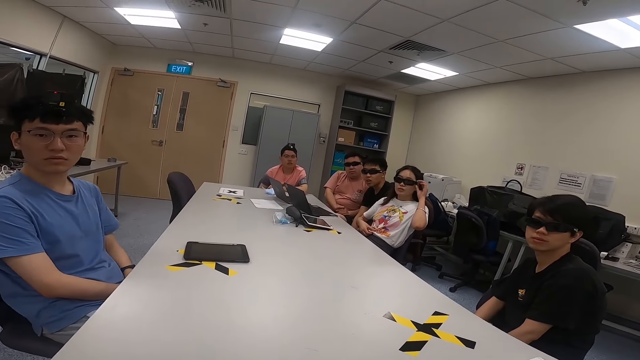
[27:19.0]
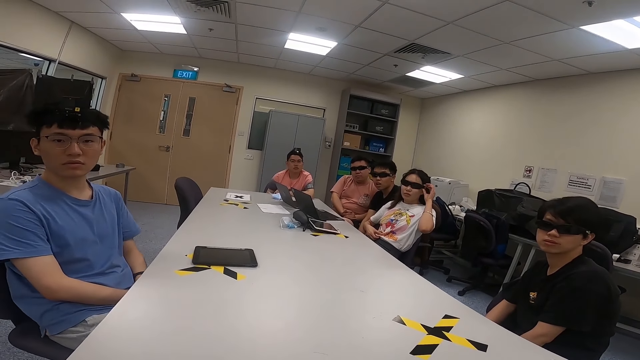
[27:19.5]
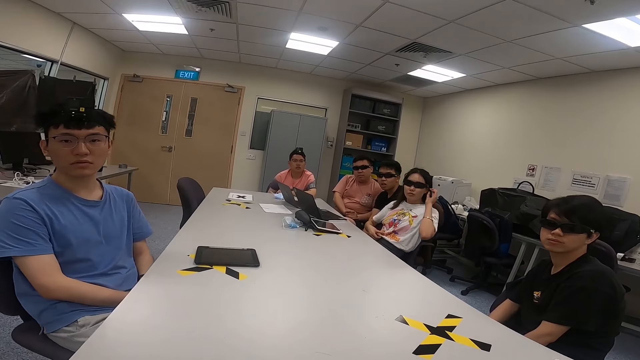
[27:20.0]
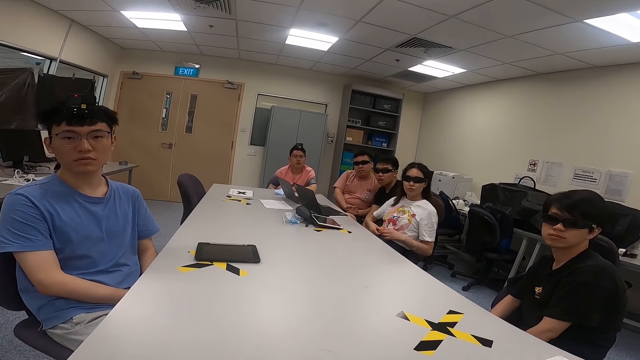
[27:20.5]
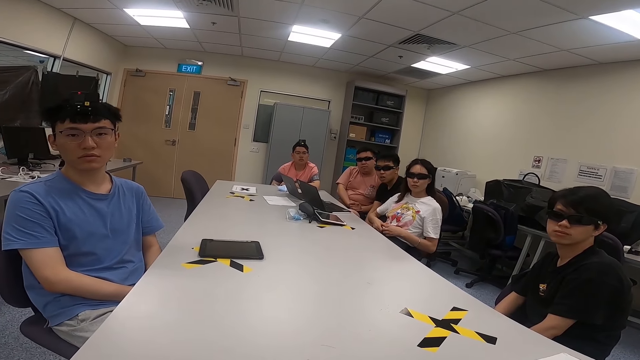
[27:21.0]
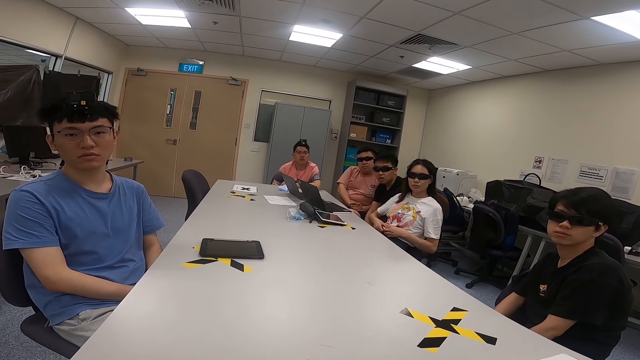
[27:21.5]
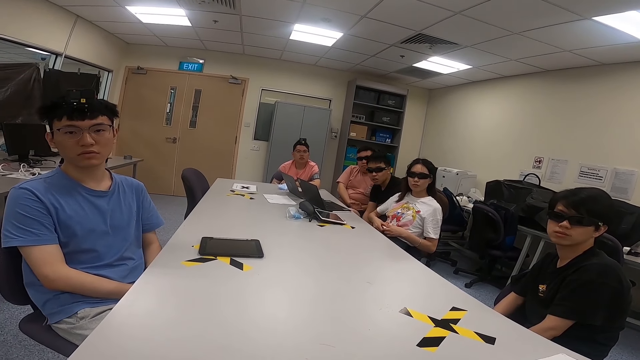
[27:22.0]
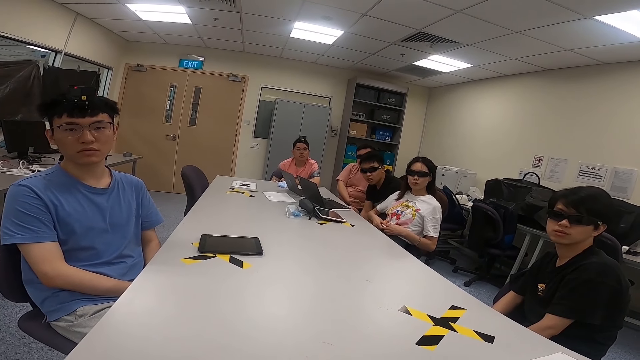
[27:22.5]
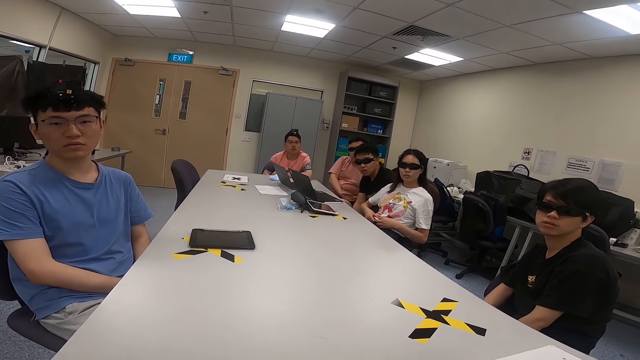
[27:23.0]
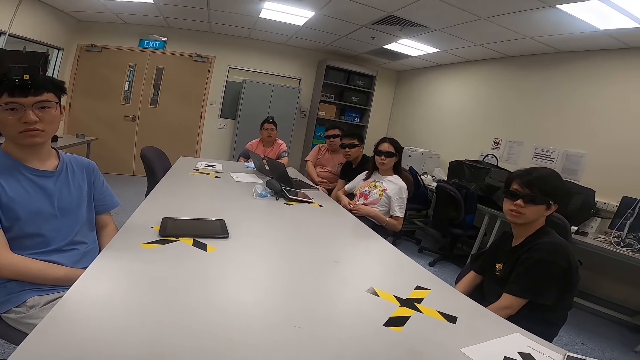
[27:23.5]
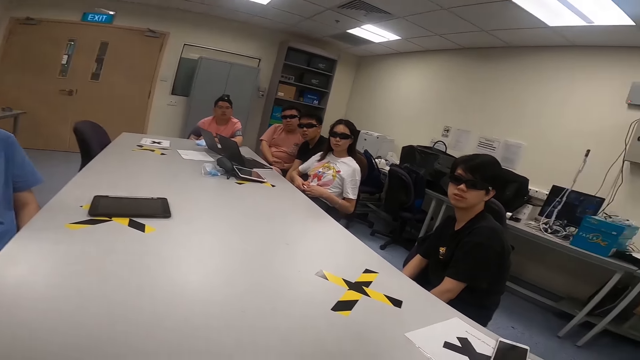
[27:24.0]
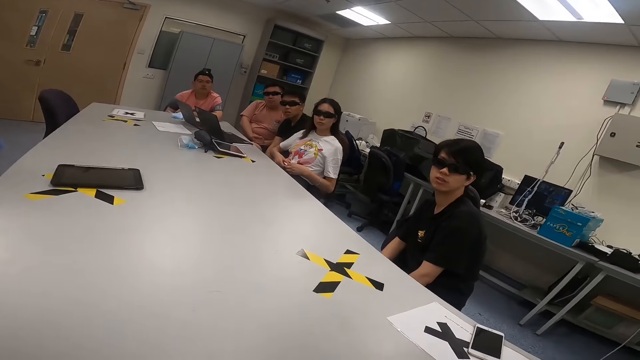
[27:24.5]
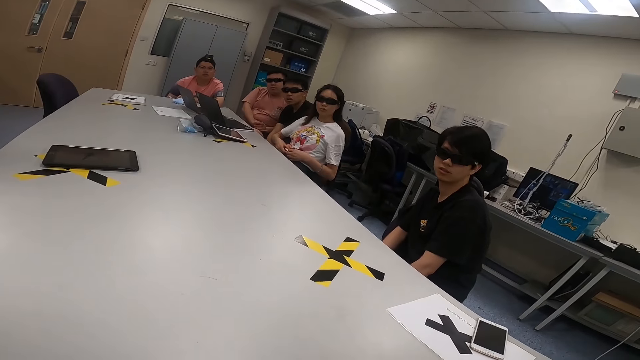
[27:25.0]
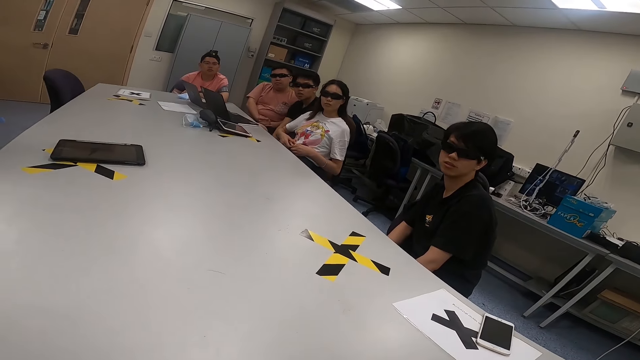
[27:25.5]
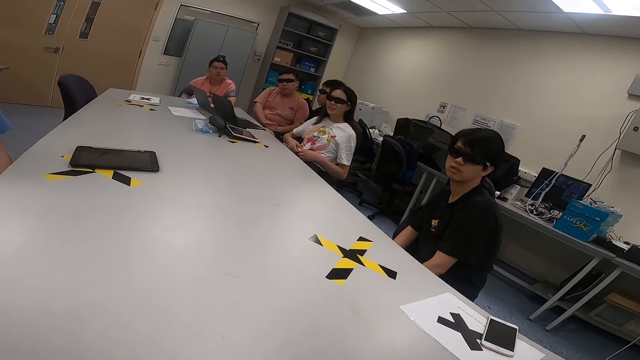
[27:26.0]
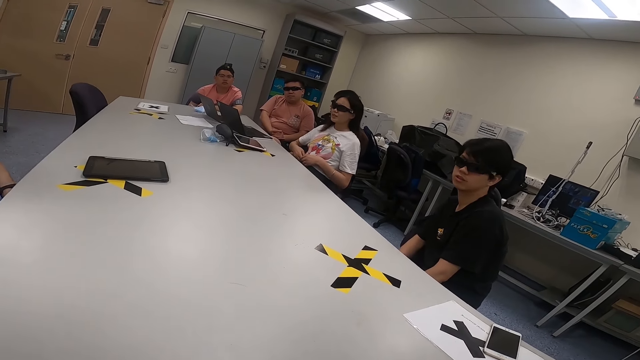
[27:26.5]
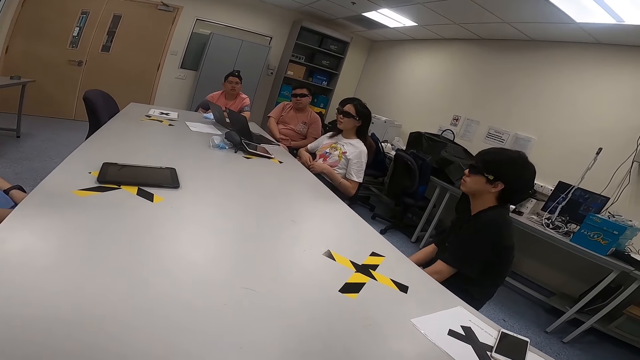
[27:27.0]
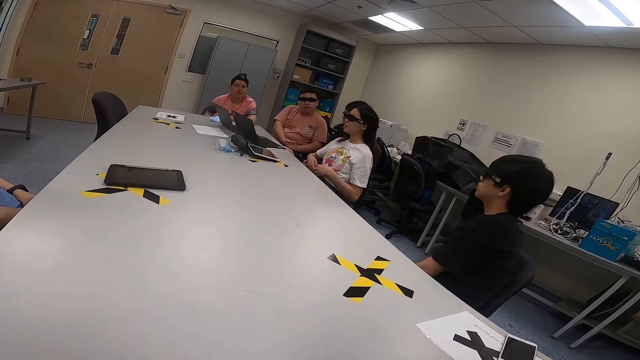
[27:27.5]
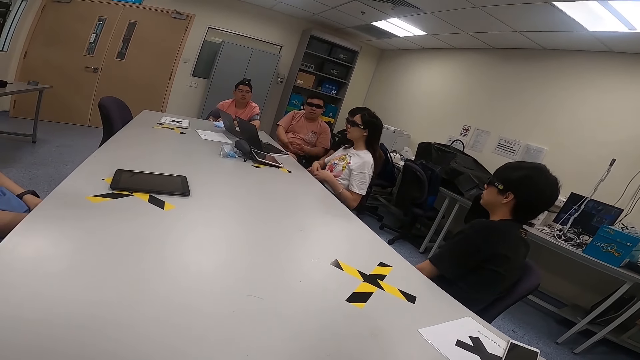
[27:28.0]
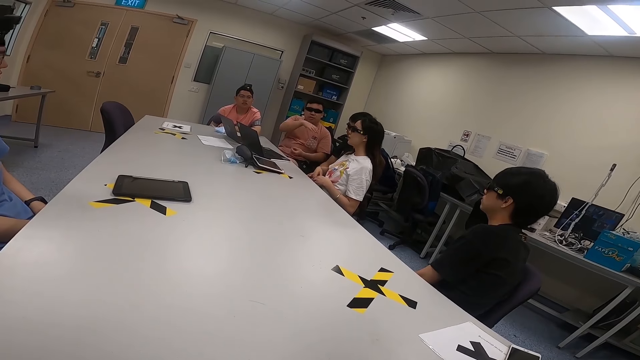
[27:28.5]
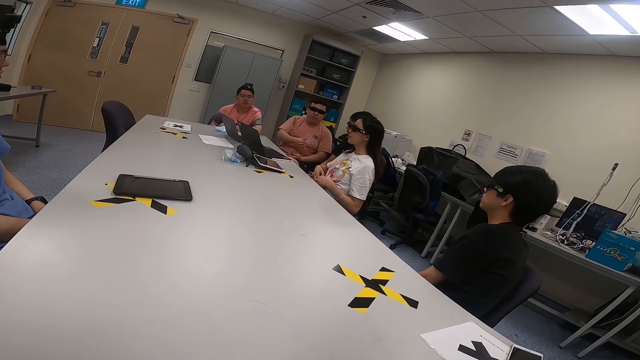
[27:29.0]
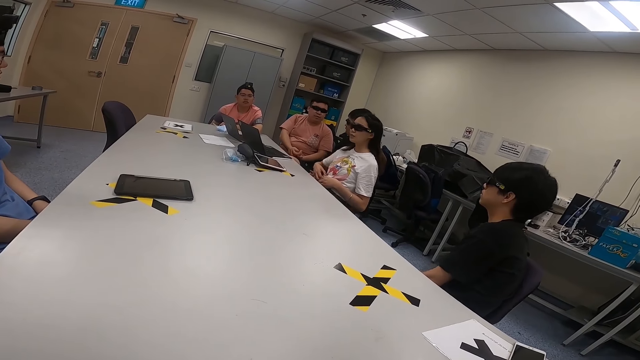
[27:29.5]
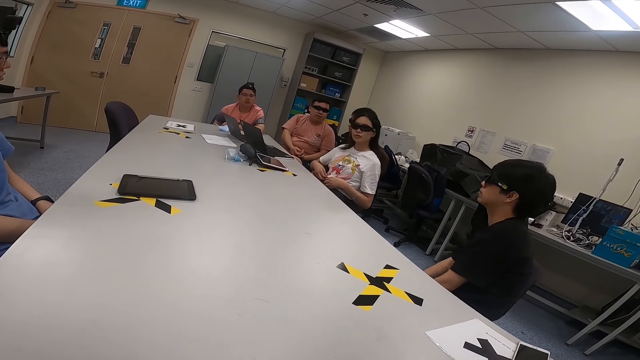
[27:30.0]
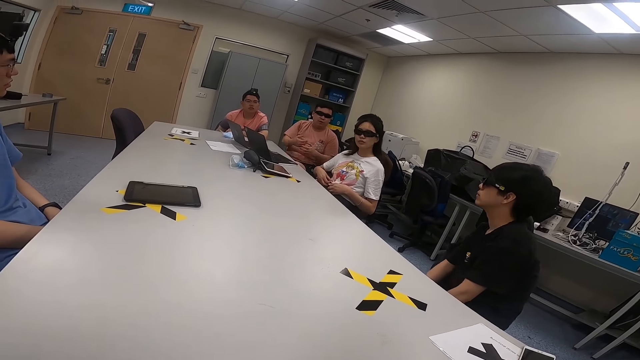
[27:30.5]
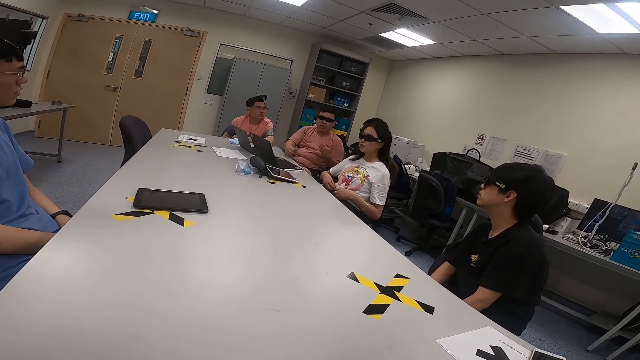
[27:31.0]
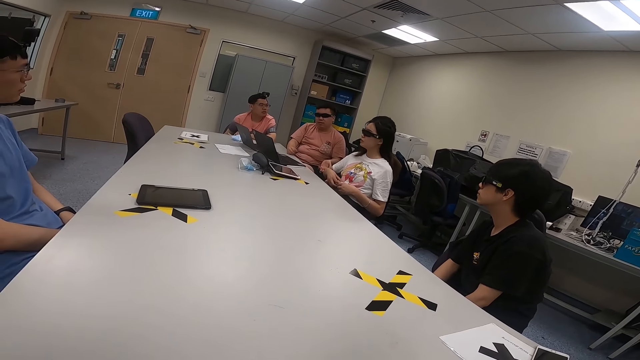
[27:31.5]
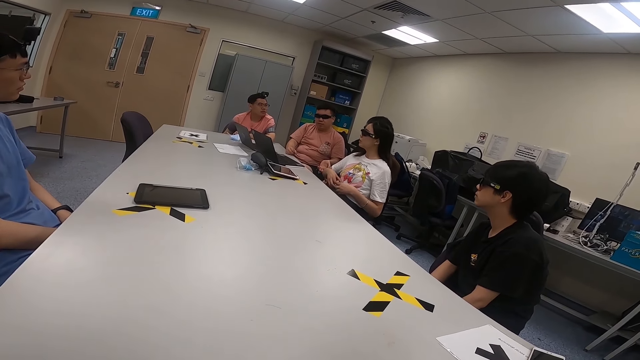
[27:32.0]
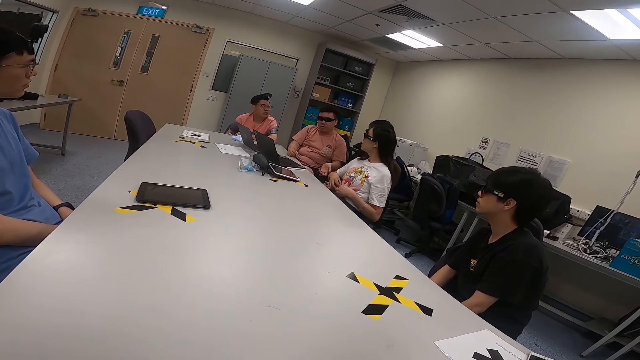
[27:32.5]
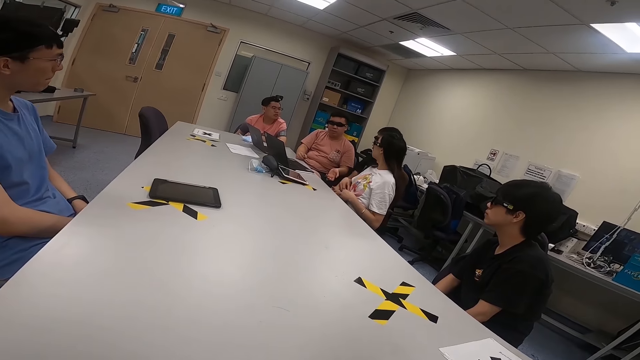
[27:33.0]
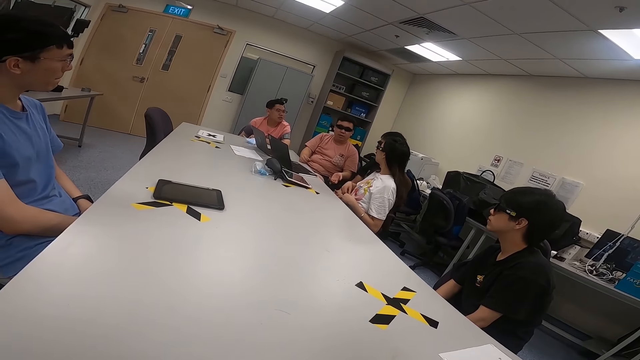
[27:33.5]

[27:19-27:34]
A woman holds glasses. The woman touches her sunglasses. The woman lowers her left hand. A man nods his head. Another man moves his hands and lifts his right hand. The first man swings on a chair.

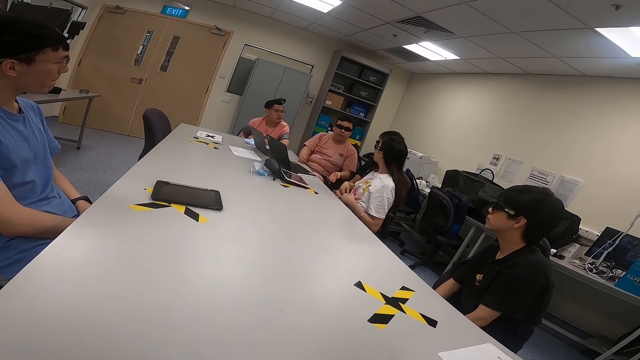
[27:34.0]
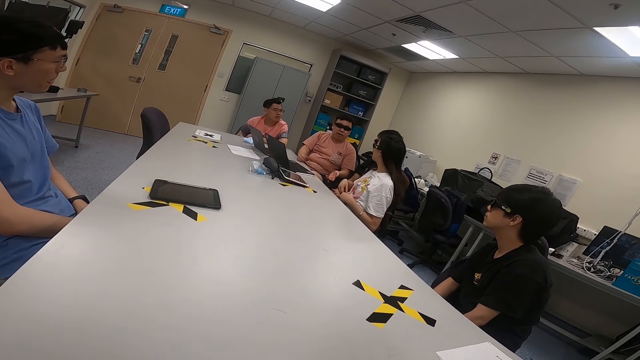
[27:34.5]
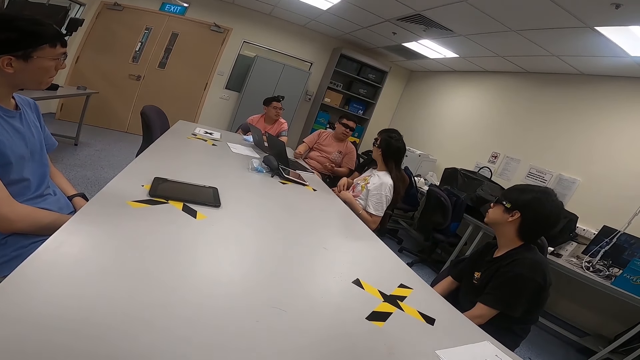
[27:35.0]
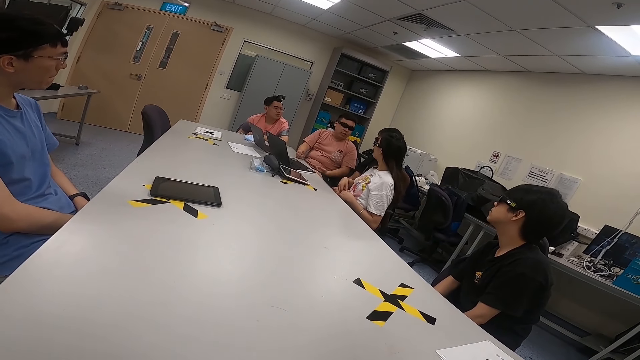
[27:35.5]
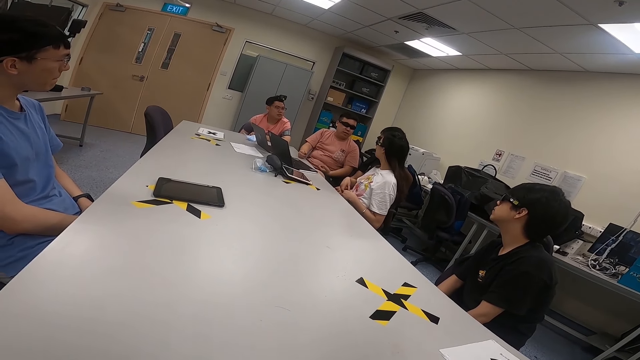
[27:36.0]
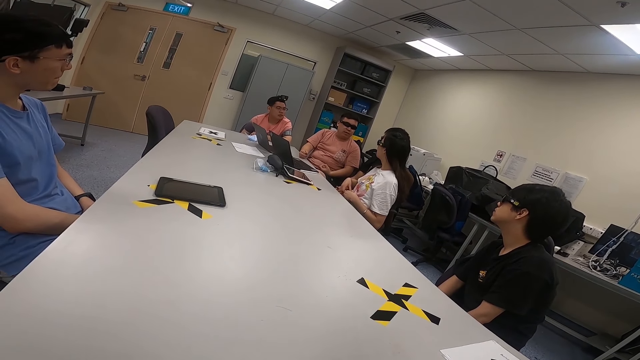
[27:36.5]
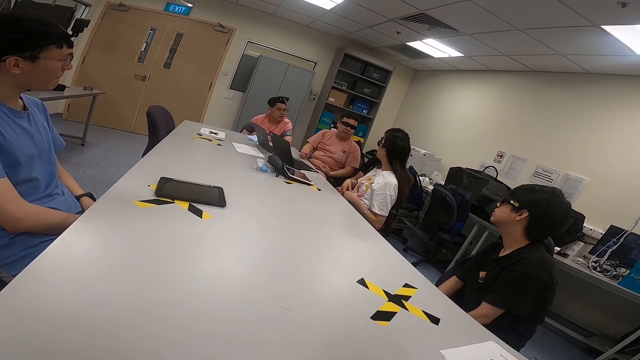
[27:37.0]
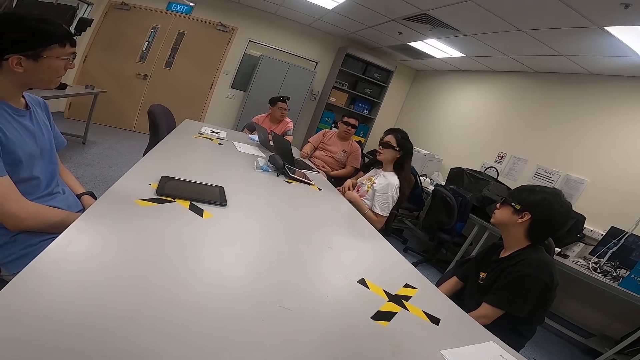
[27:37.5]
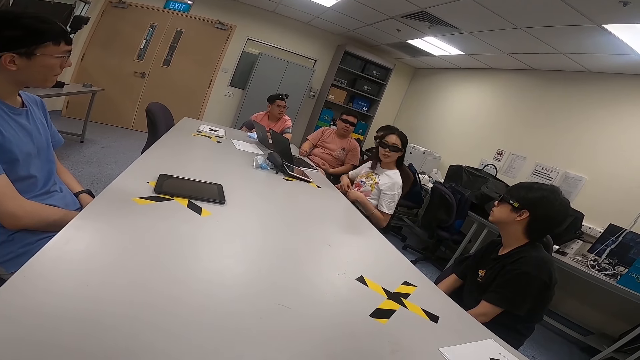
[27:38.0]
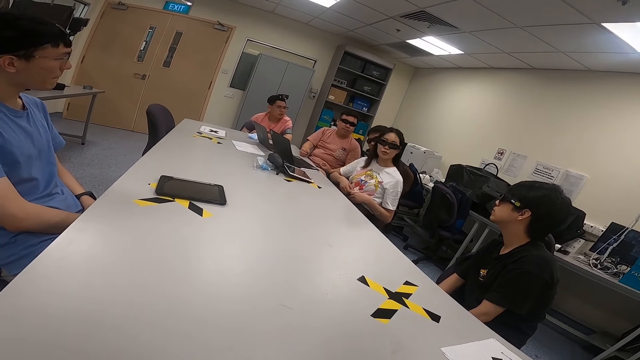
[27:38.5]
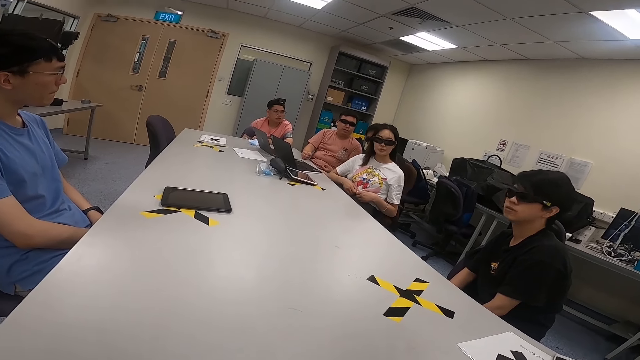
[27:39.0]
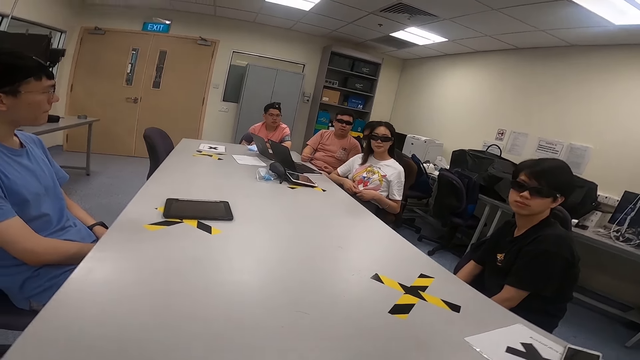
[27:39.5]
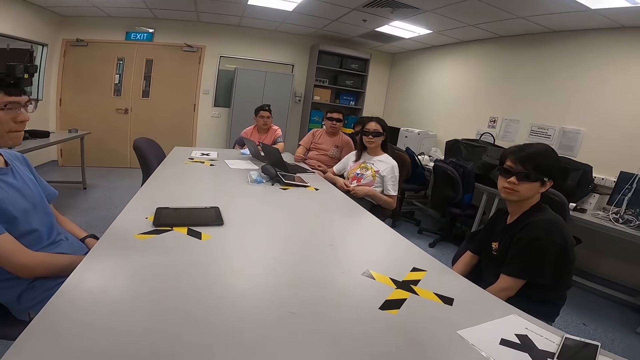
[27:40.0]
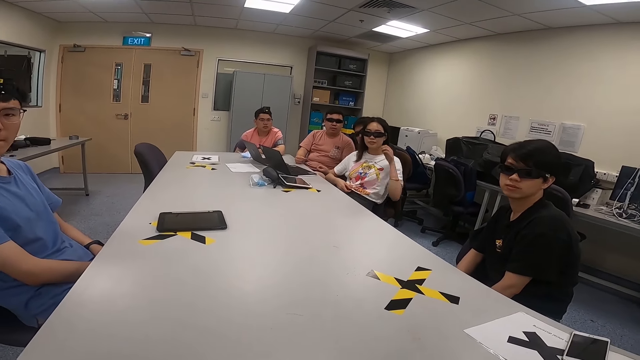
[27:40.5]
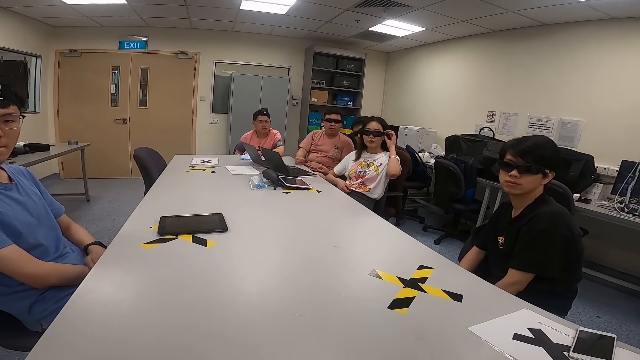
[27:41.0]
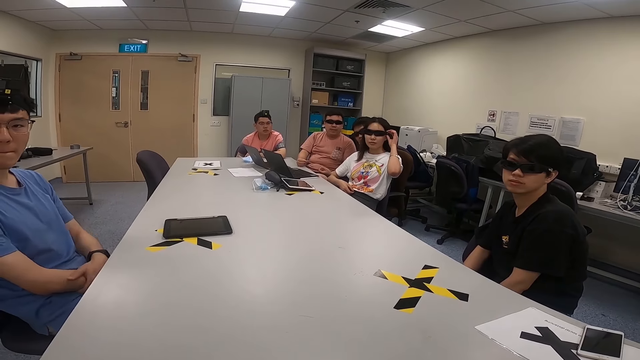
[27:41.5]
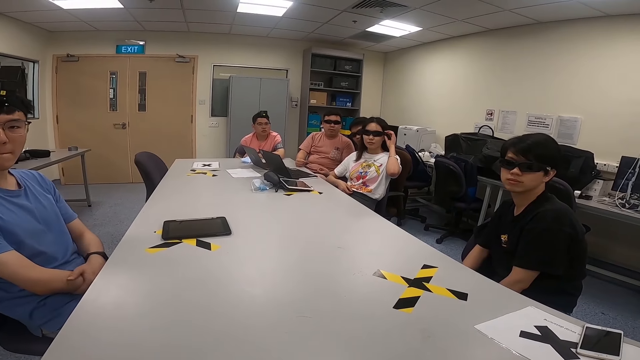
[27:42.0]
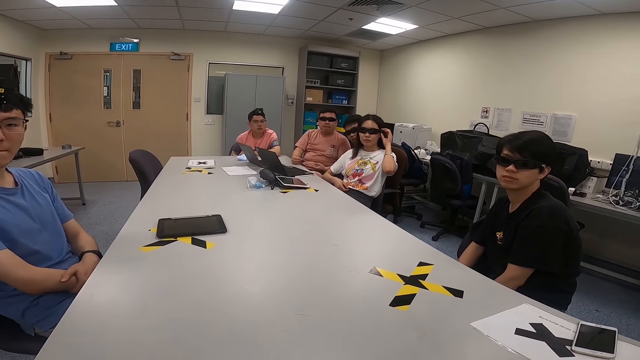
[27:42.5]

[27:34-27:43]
A man talks. A woman nods her head. The woman holds her glasses. The woman touches her sunglasses.
